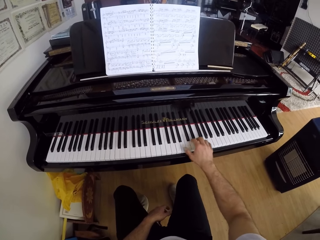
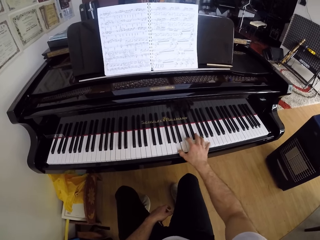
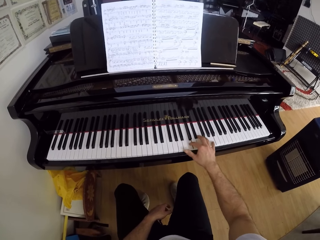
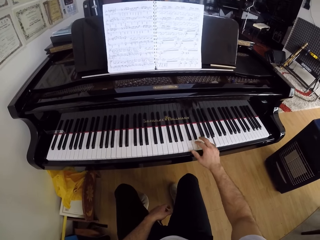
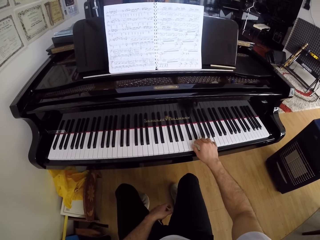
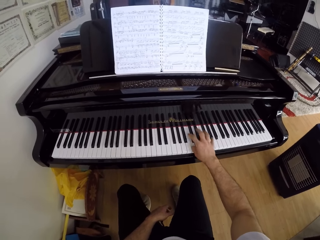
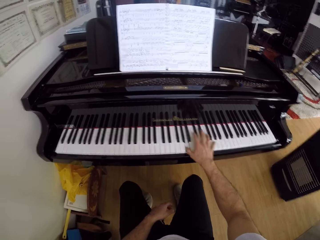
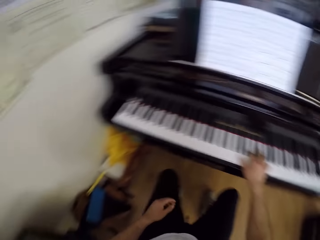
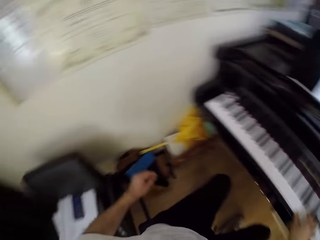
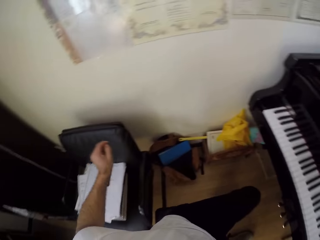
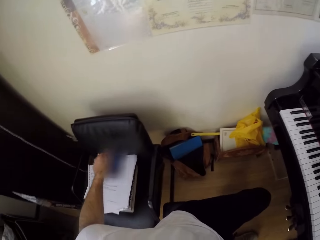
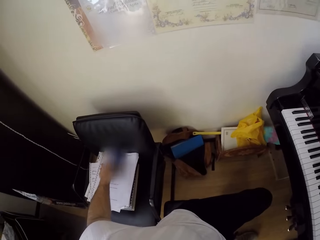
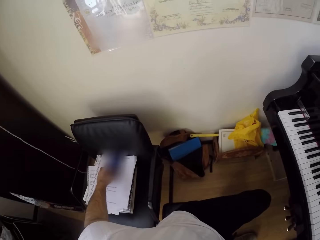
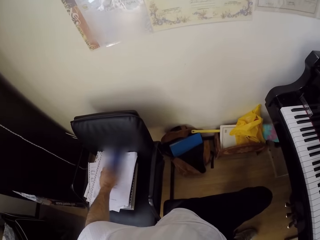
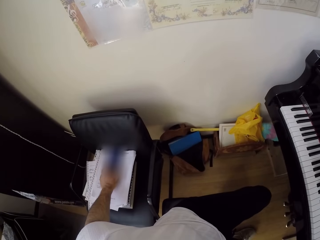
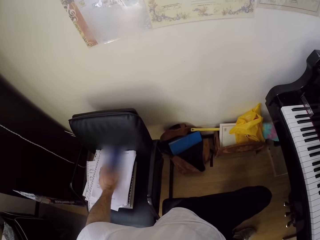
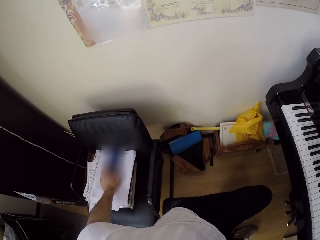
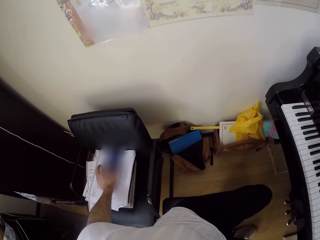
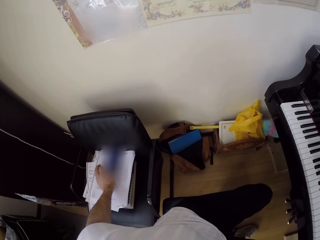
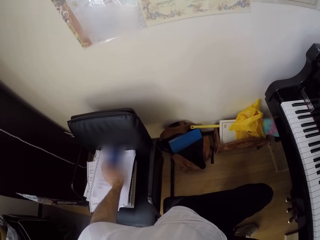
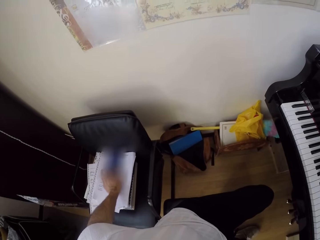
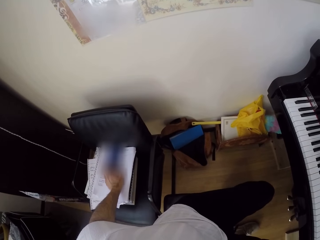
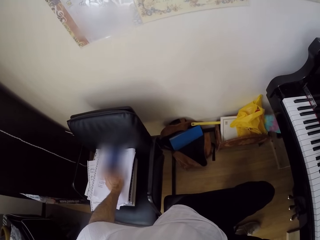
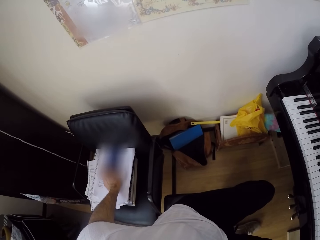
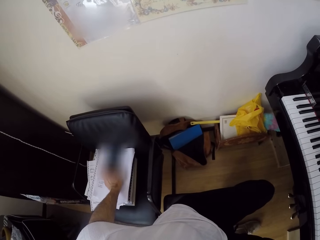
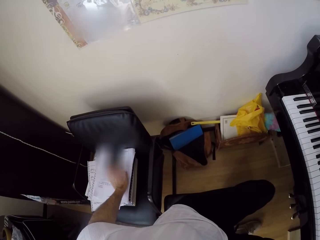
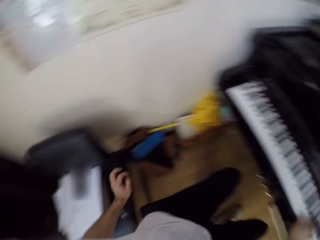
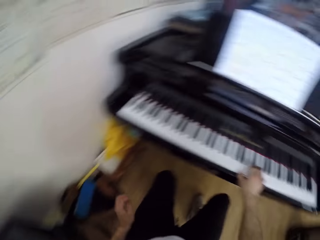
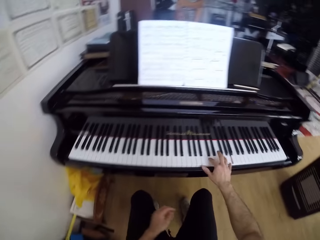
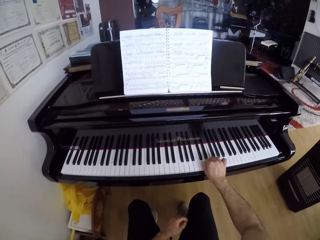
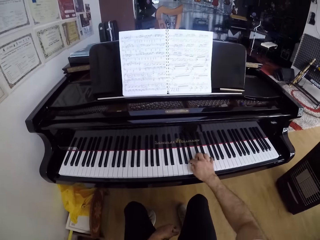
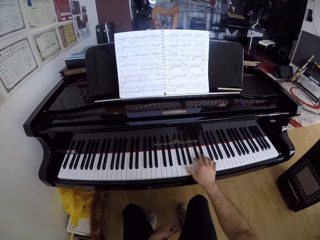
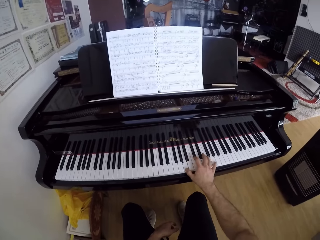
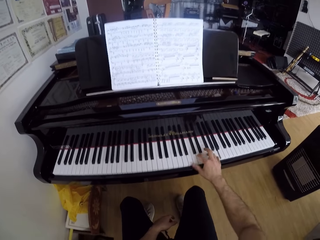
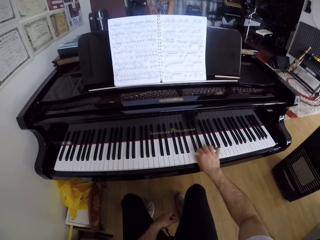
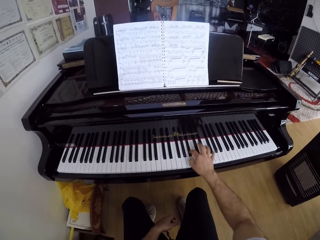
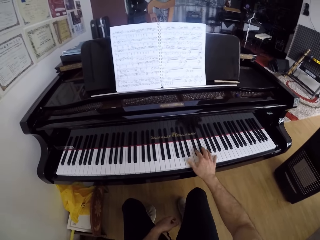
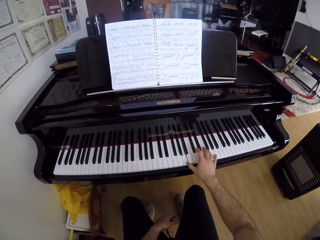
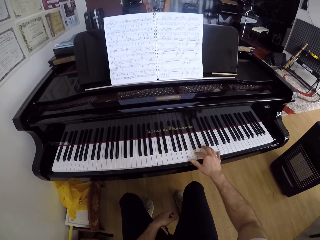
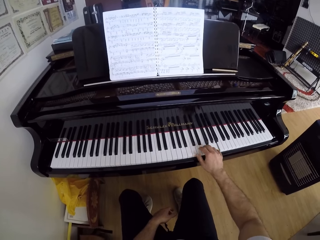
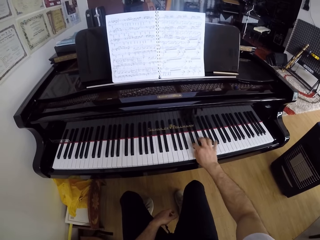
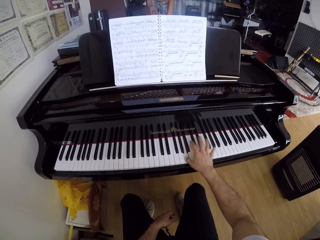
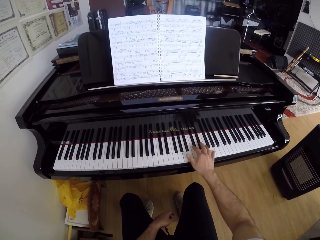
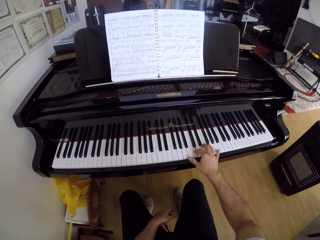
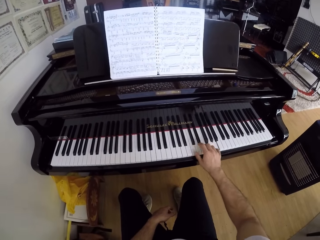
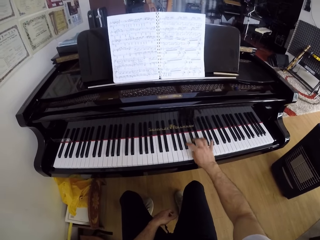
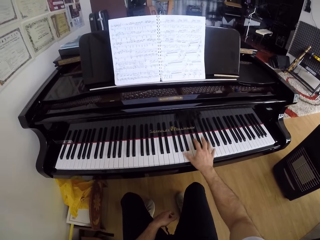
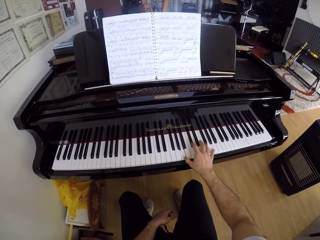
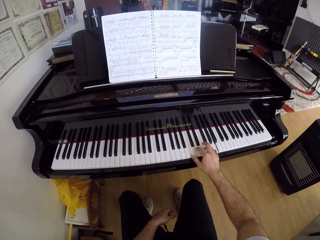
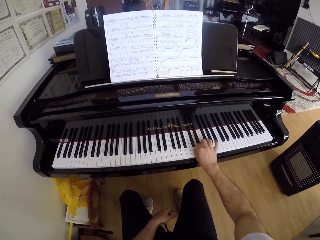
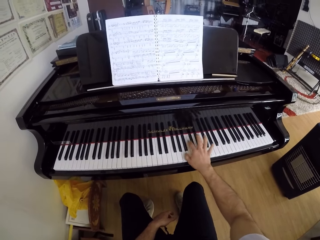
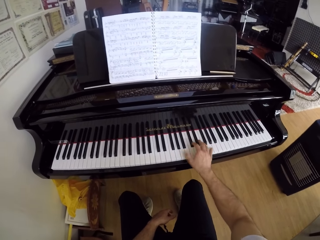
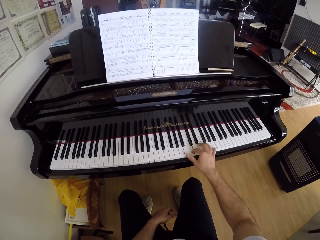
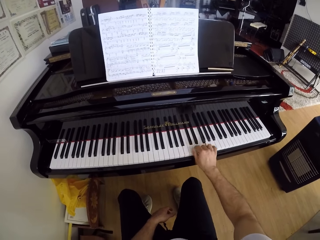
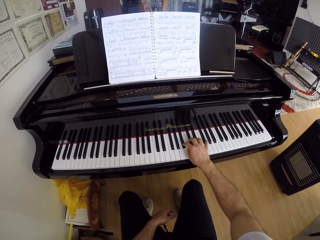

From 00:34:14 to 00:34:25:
The camera wearer turns around. He presses a phone on a chair with his left hand. He turns around. He plays the piano with his right hand.

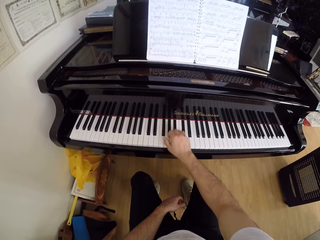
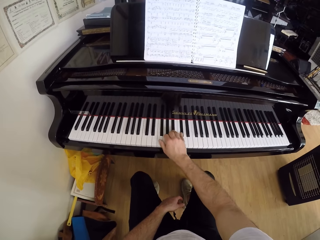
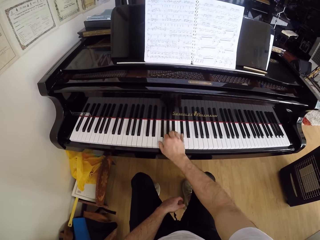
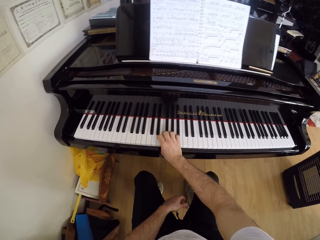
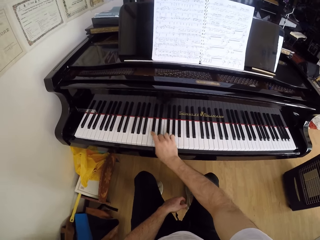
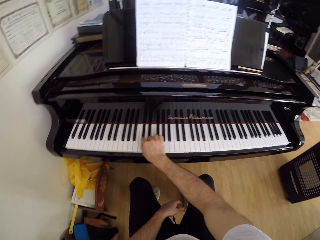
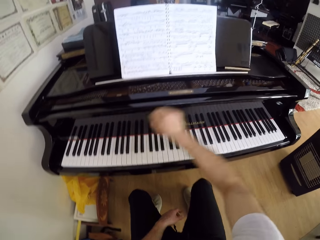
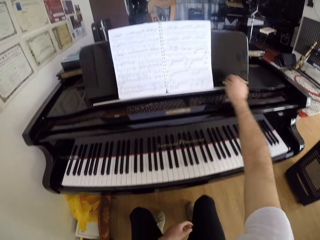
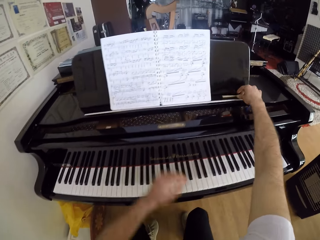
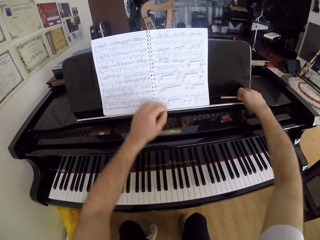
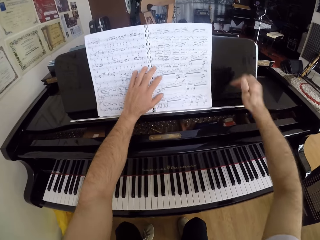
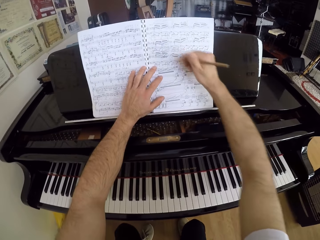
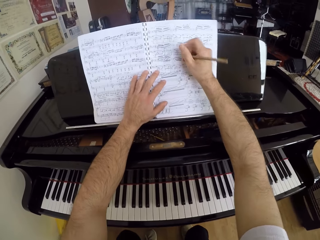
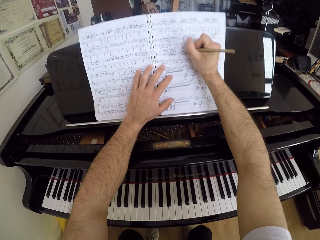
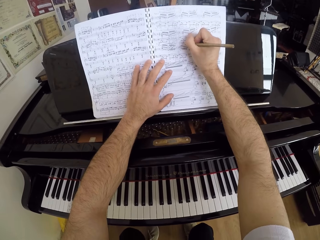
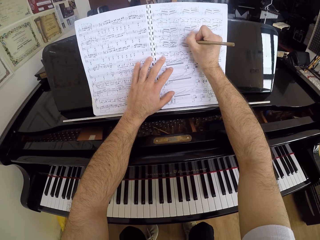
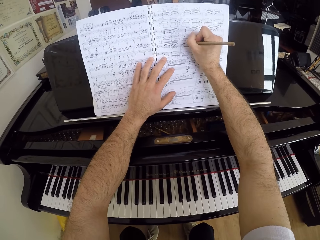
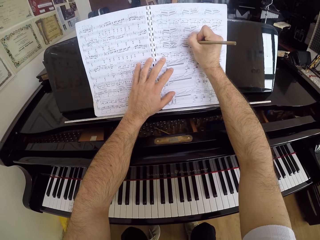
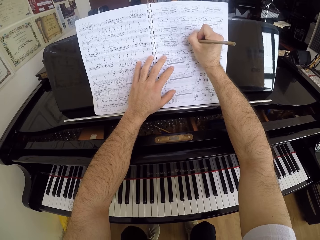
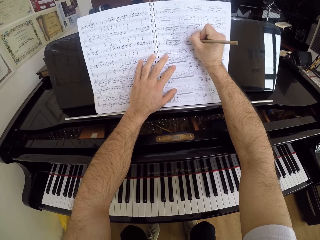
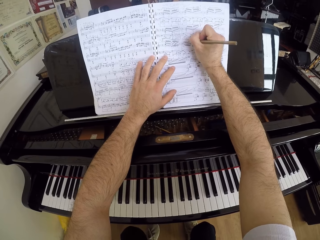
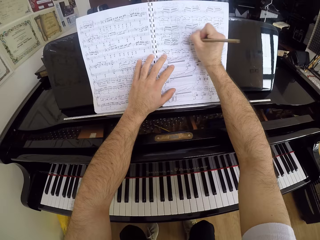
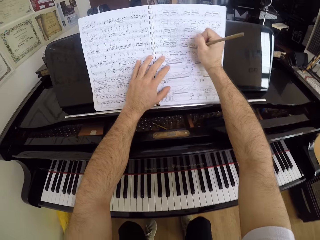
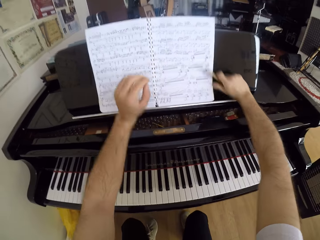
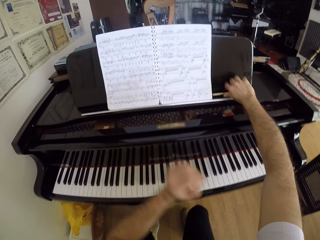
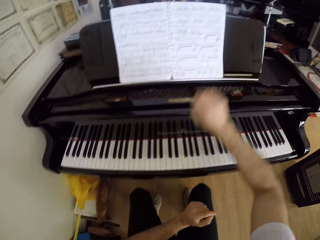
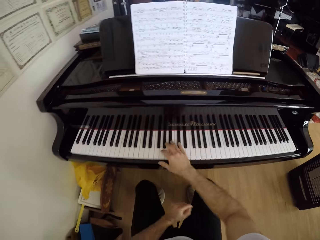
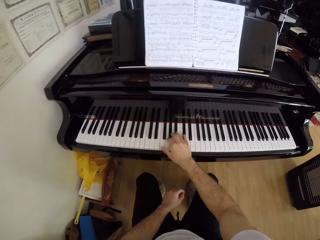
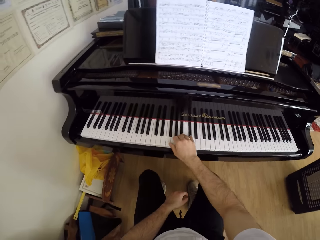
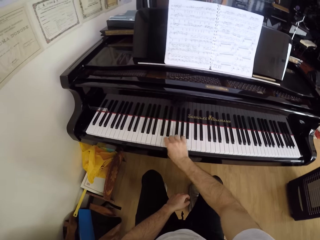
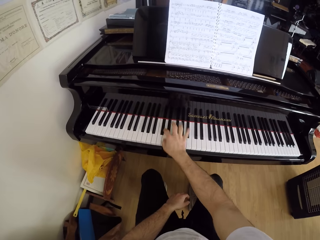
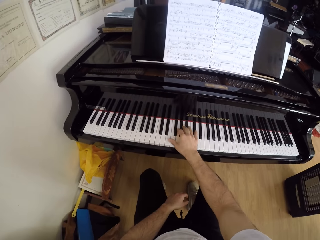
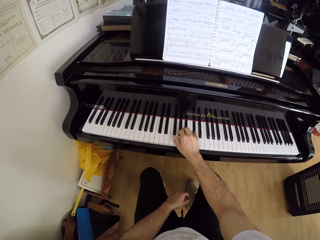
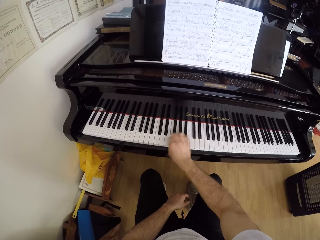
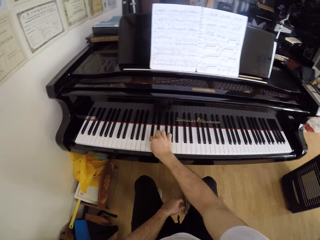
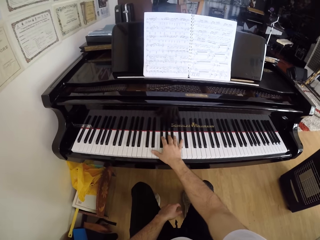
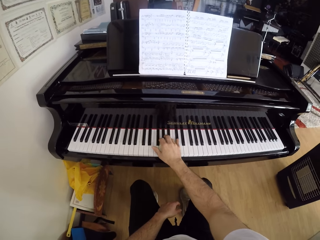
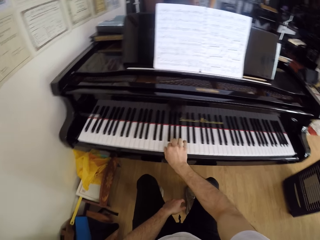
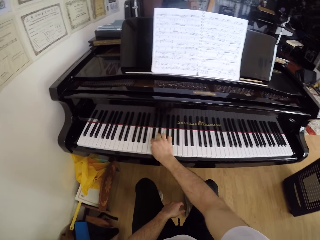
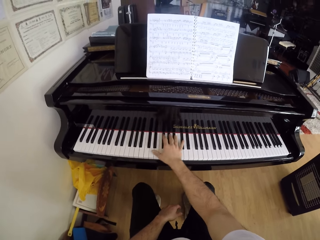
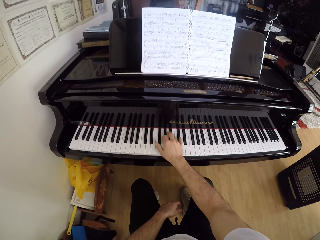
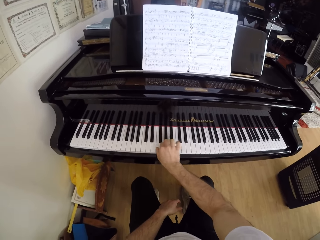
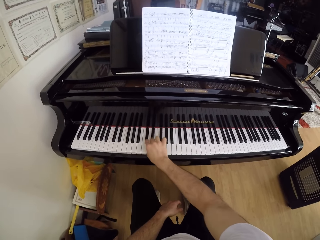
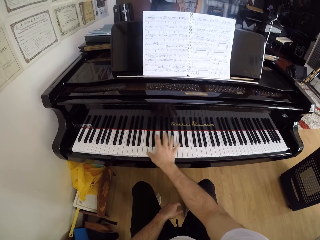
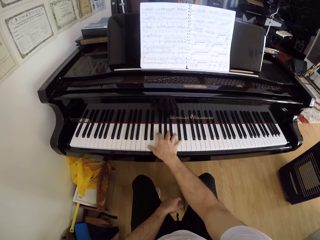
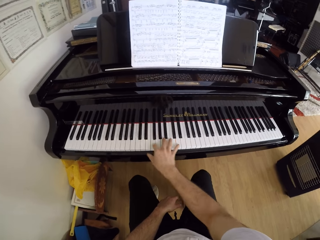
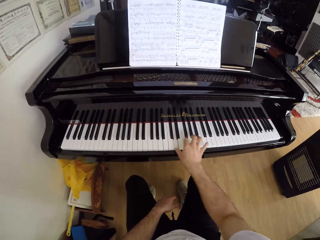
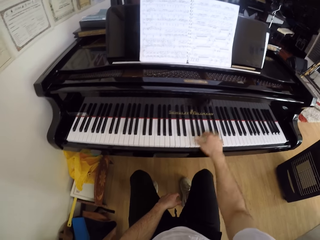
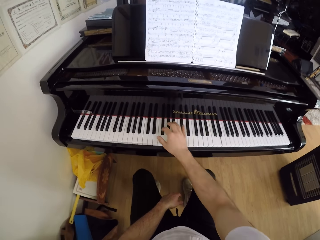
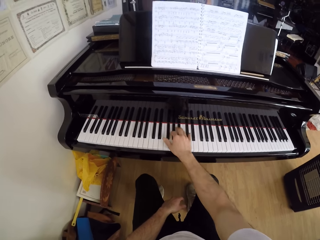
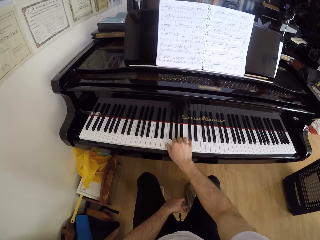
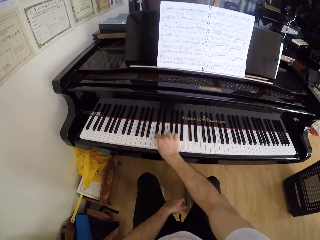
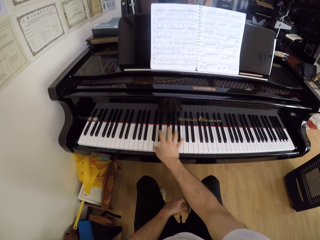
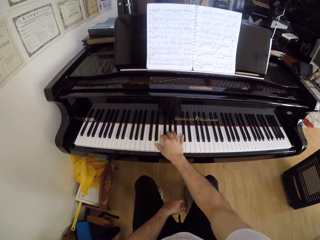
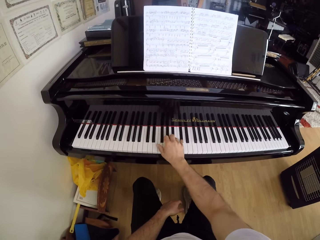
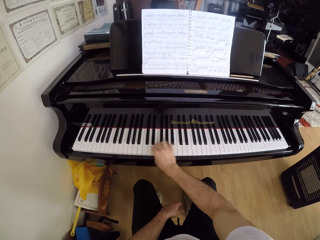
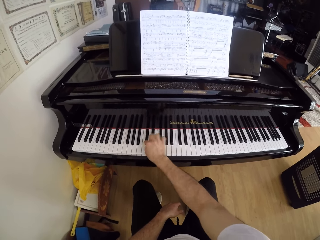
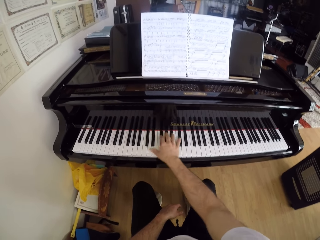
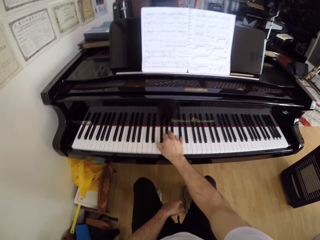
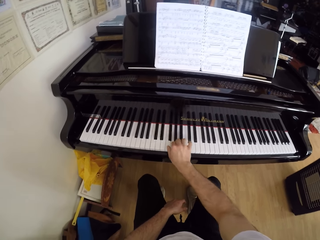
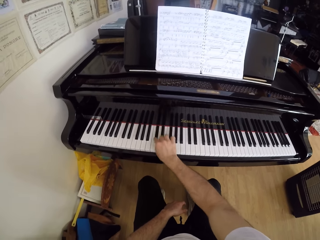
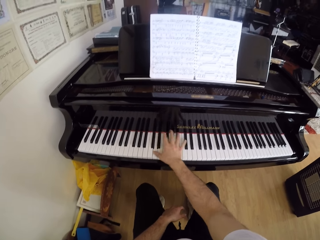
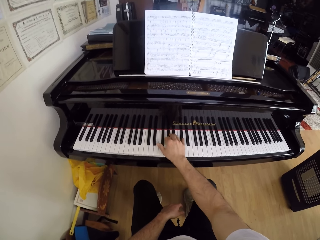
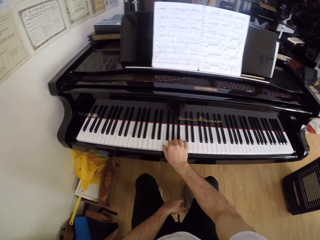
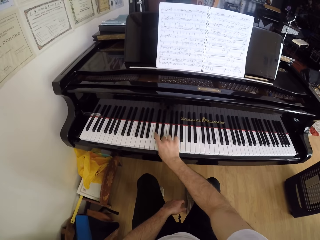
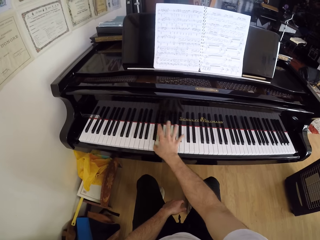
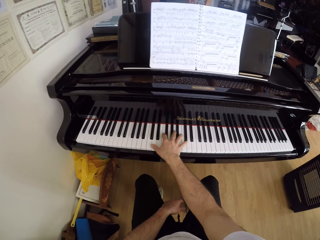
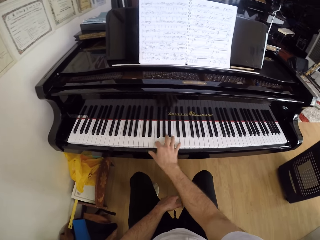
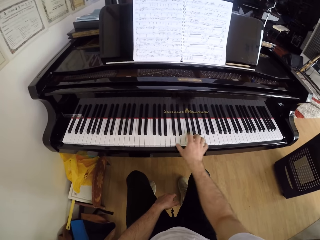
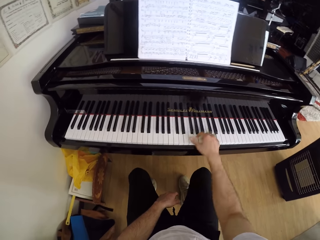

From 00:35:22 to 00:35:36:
The camera wearer picks up the pencil from the piano music rack with his right hand. He holds the music manuscript on the piano music rack with his left hand. He writes on the music manuscript on the piano music rack with the pencil in his right hand. He removes his left hand from the music manuscript on the piano music rack. He drops the pencil on the piano music rack with his right hand. He plays the piano with his right hand.
